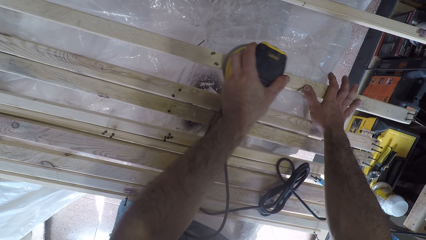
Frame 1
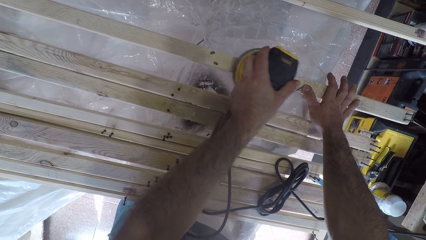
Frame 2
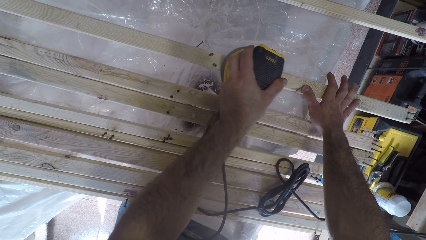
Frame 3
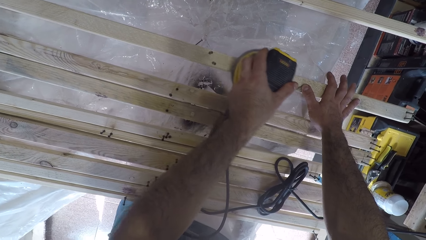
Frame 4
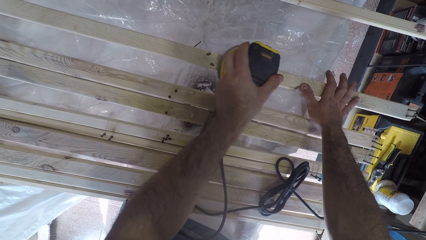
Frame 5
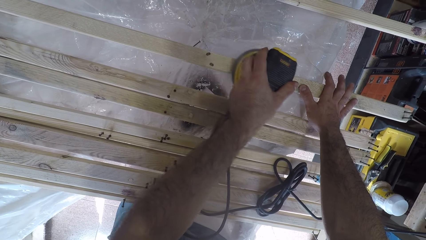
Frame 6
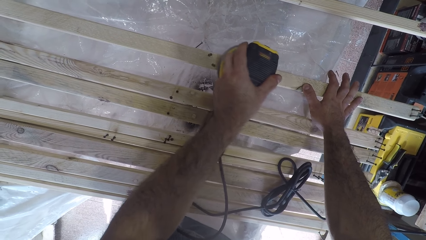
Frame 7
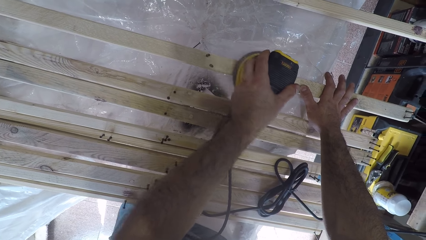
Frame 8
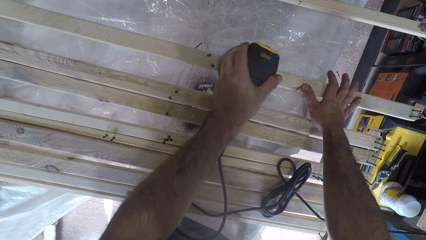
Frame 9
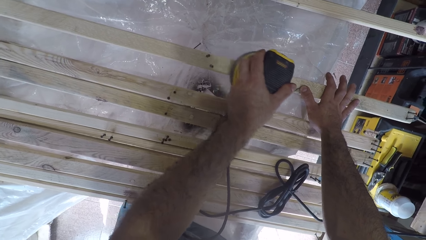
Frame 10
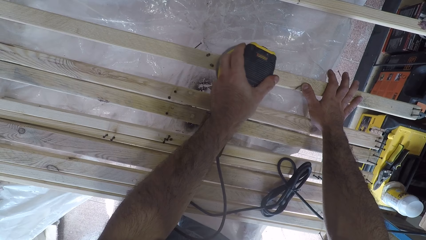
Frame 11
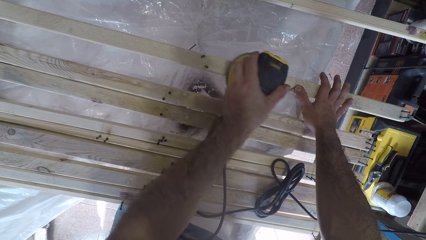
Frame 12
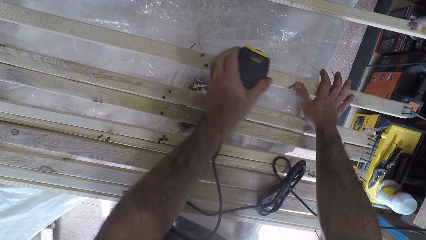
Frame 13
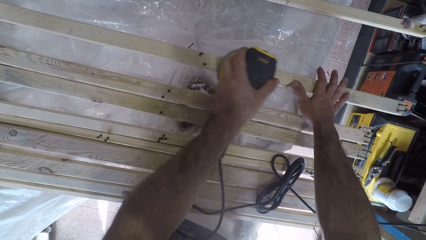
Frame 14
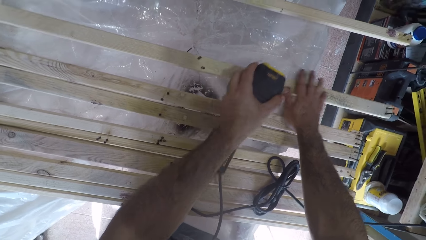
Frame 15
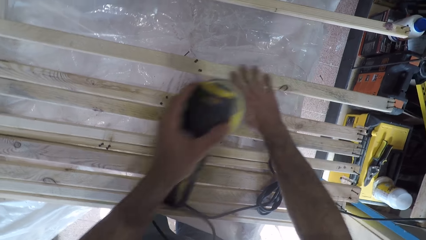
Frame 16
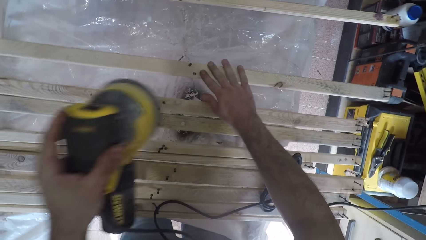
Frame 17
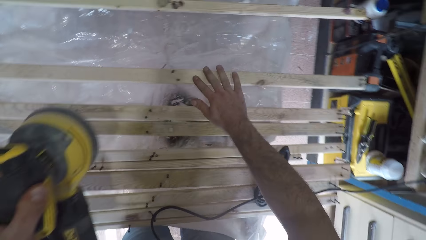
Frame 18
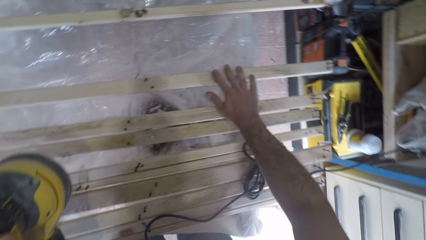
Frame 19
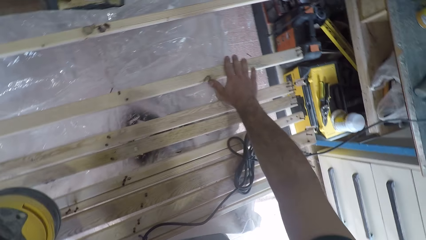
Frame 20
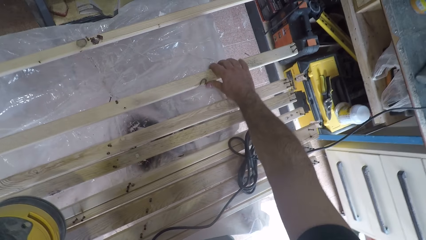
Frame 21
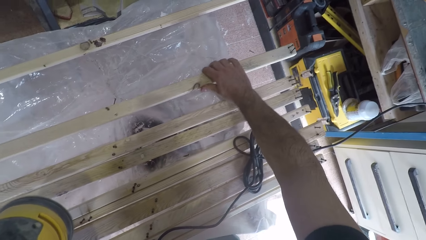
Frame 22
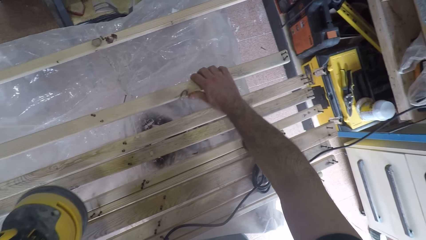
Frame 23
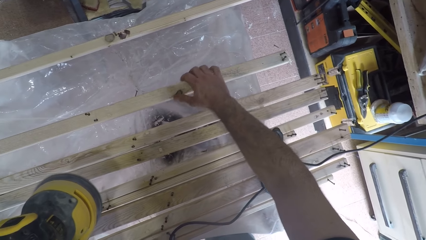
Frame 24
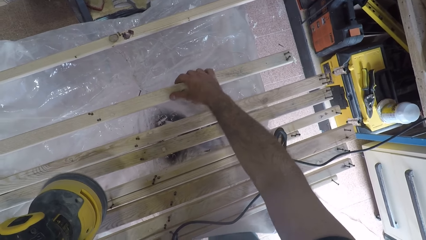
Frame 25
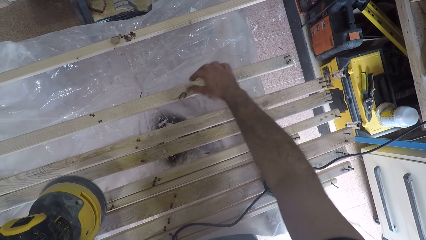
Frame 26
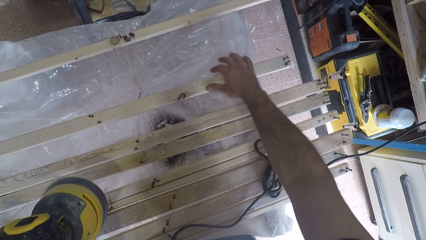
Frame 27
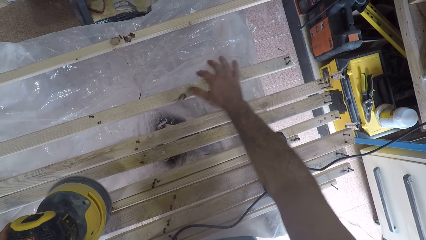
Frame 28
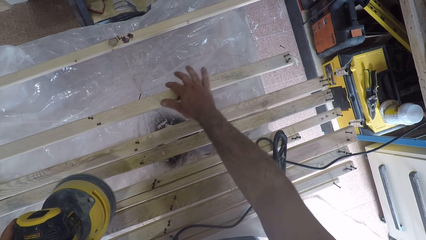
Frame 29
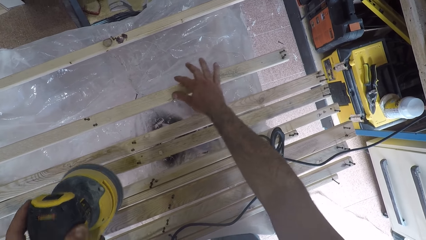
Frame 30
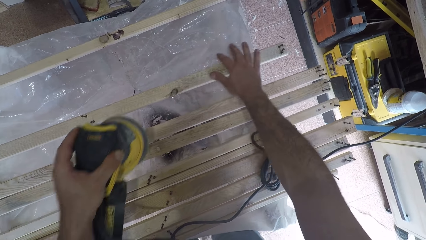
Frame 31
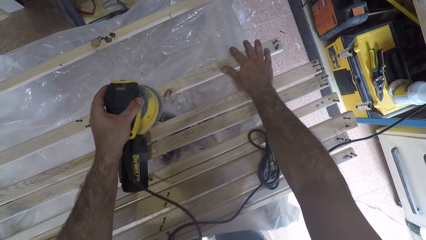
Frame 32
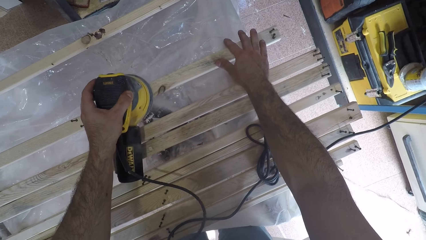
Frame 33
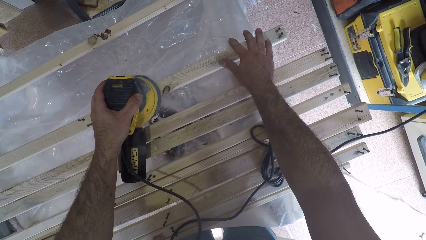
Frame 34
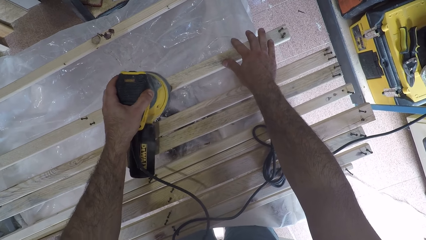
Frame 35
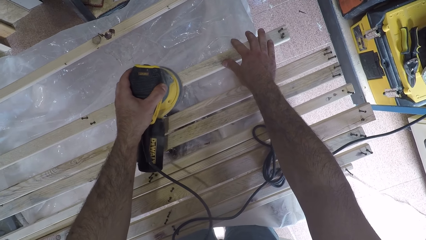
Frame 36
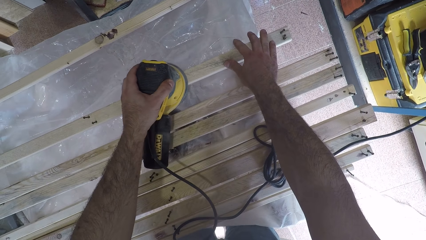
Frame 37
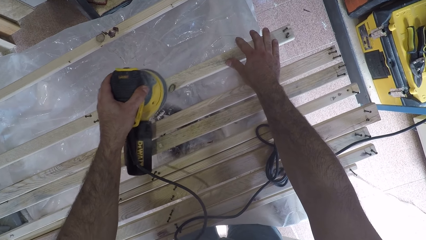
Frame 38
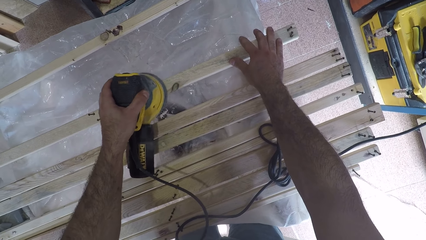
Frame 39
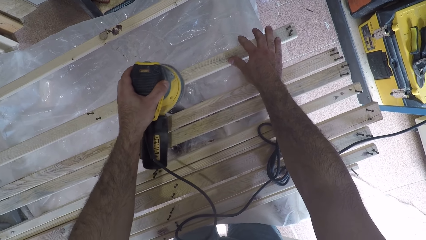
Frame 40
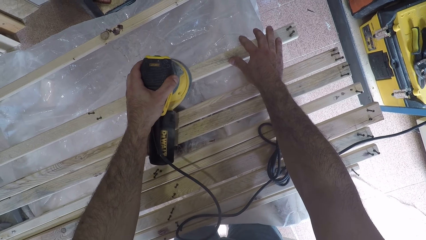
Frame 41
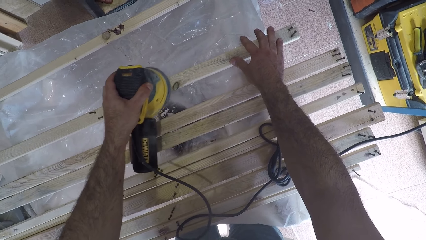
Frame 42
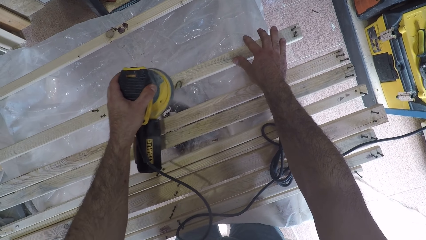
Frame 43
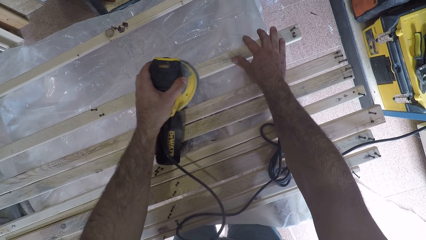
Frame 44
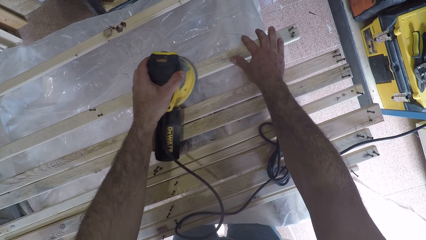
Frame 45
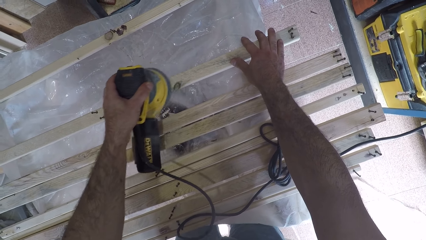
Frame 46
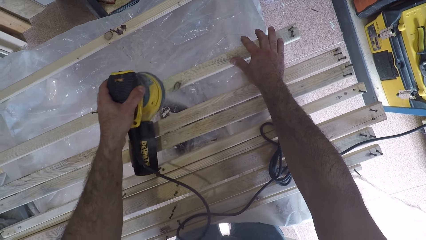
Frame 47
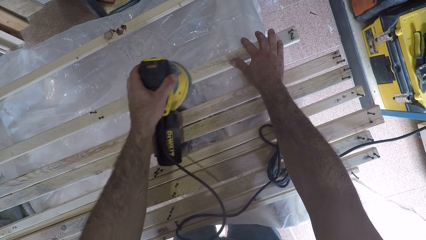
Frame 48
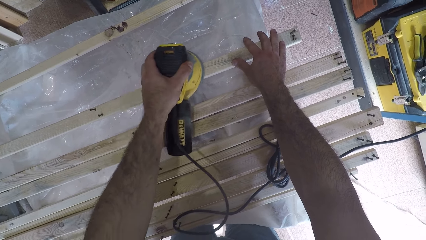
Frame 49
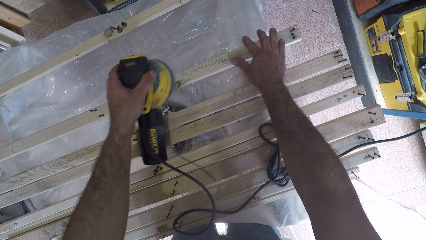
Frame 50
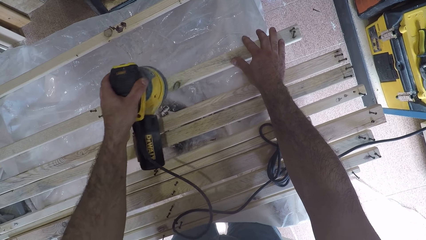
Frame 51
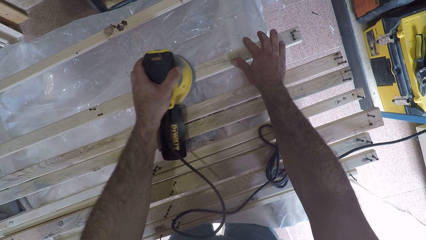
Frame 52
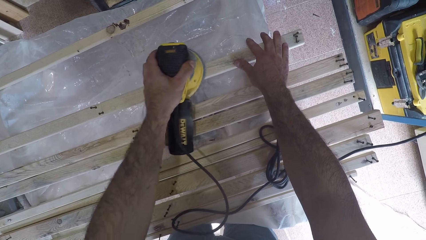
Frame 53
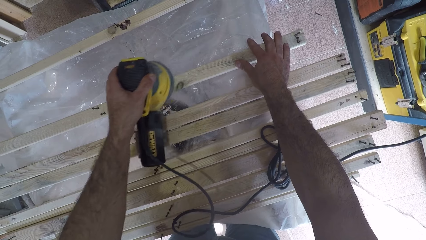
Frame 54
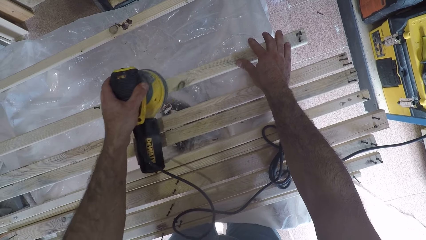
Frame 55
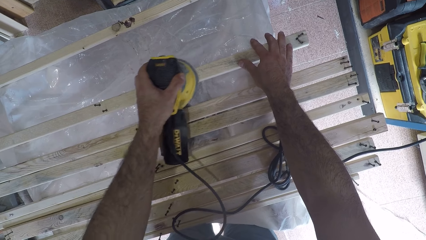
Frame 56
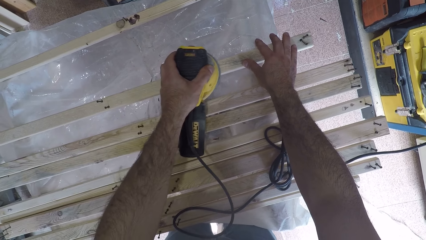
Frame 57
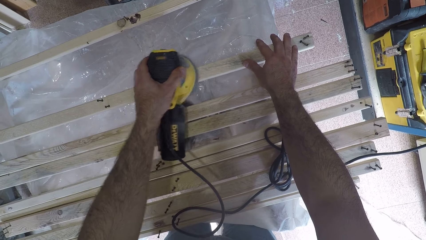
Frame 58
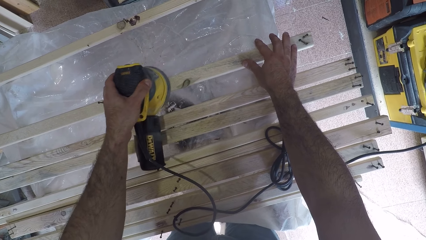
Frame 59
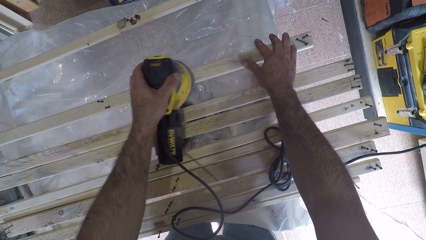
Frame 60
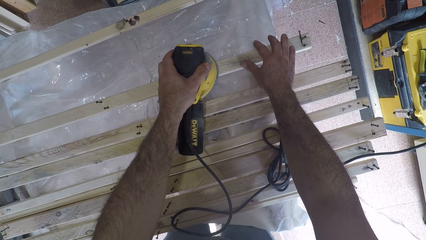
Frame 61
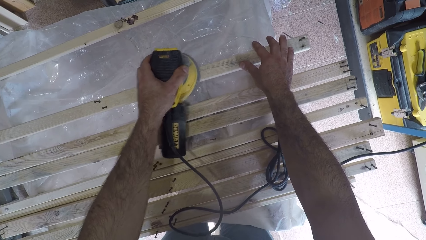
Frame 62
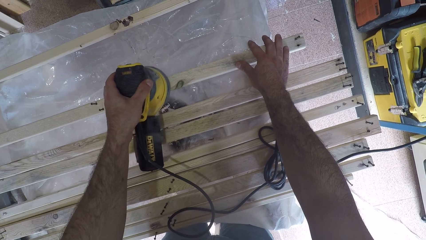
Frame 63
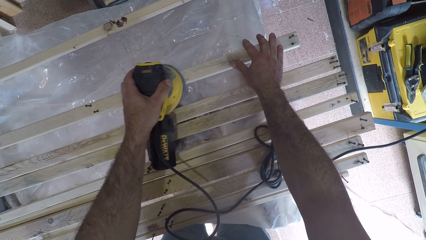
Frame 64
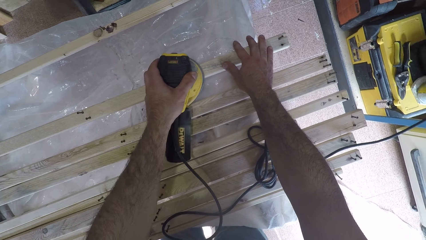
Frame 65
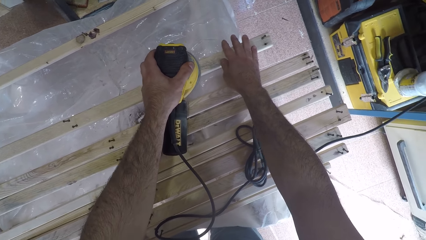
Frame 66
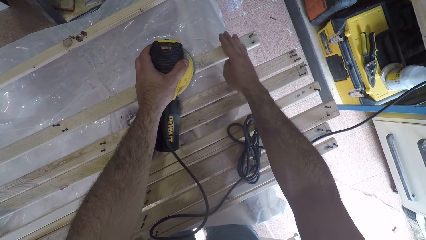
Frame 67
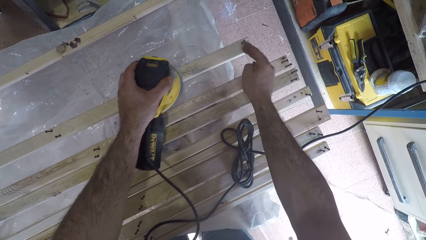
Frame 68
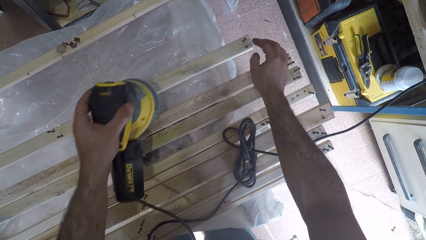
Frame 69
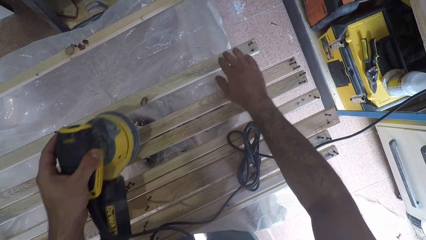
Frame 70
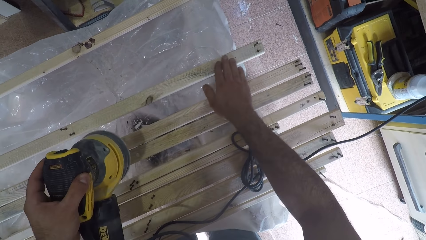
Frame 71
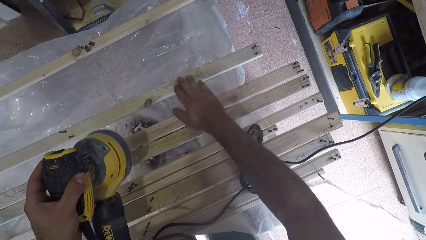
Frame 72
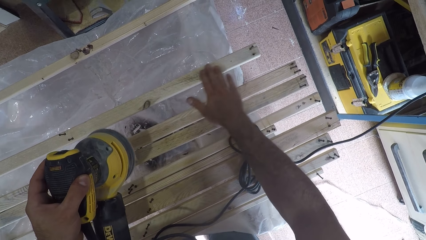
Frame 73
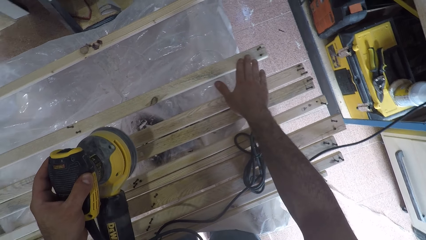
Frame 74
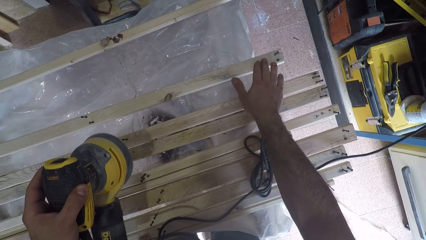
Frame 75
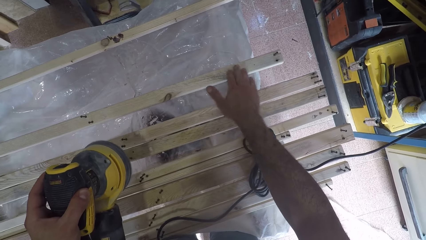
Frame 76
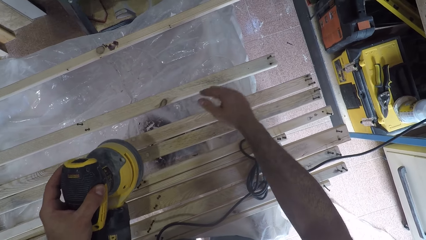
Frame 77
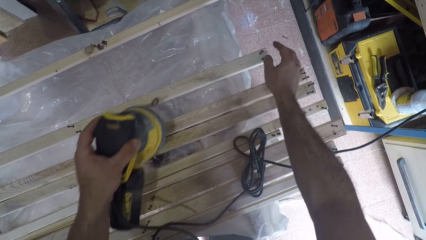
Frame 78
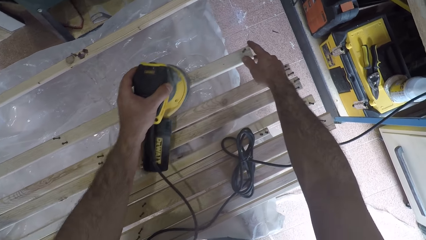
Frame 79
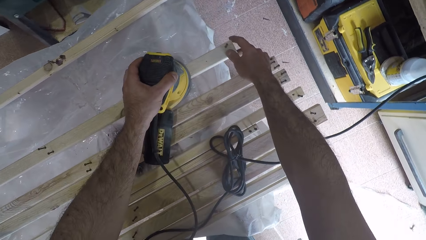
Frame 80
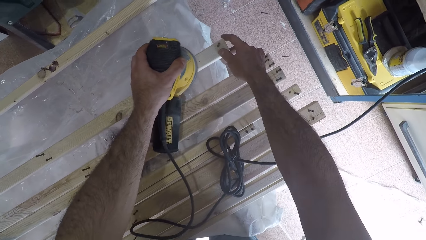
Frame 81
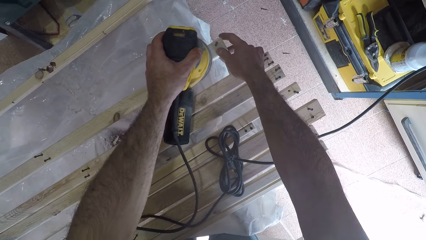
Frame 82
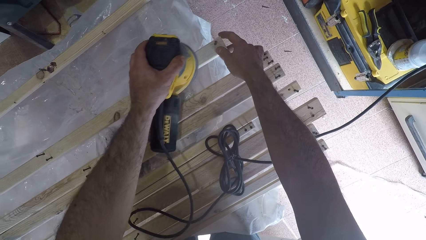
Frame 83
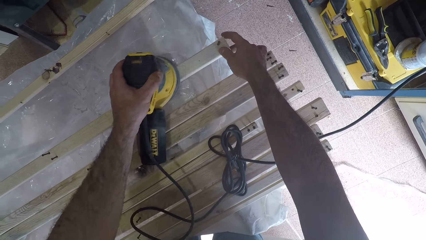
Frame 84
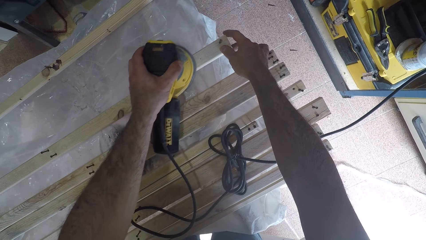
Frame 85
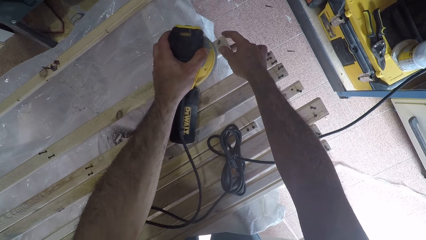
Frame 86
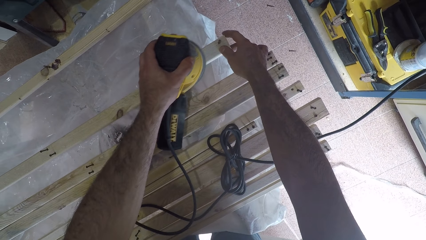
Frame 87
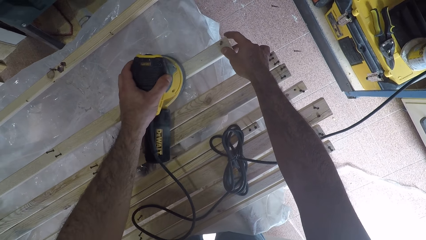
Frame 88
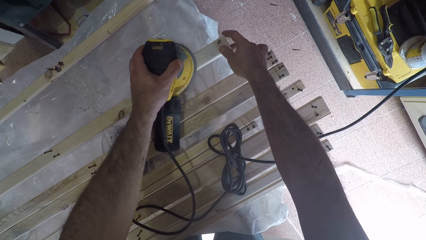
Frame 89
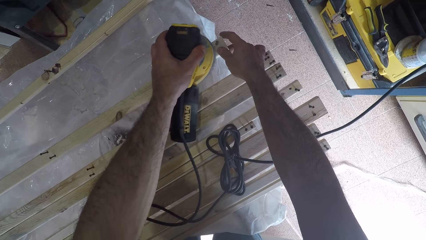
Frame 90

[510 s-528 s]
The camera wearer touches the surface of the fourth wood plank with his right hand. He holds the wood with his hand. He adjusts the fourth wood plank to the left. He touches the surface of the fourth wood plank with his right hand. He continues to brush the fourth wood plank with the brush oscillating tool. He touches the surface of the fourth wood plank with his right hand. He holds the wood with his hand. He continues to brush the fourth wood plank with the brush oscillating tool.
